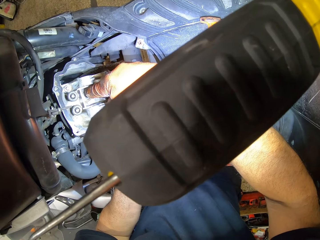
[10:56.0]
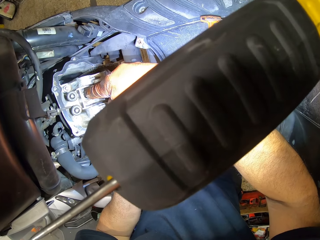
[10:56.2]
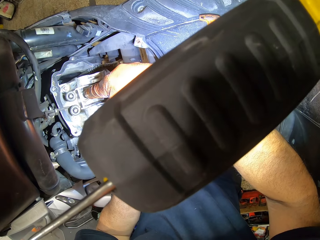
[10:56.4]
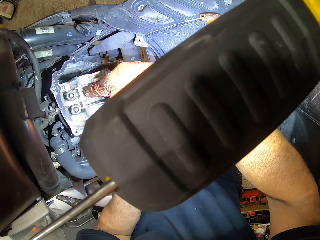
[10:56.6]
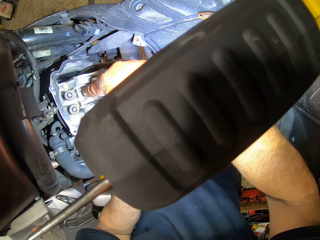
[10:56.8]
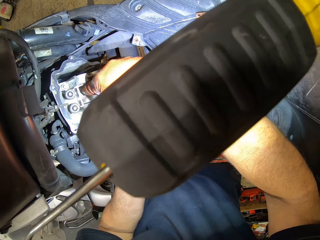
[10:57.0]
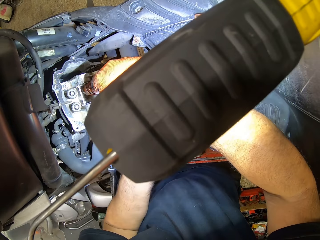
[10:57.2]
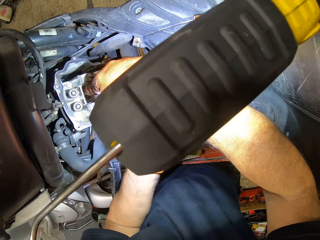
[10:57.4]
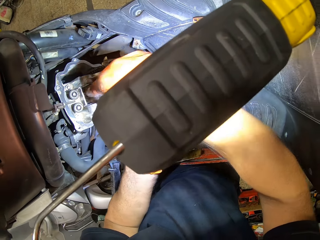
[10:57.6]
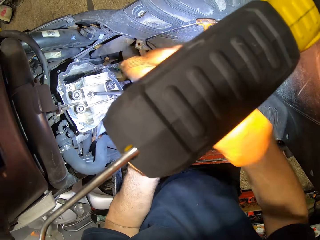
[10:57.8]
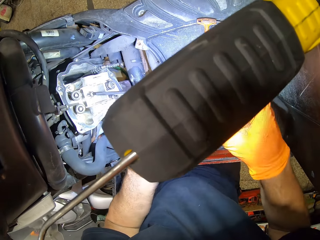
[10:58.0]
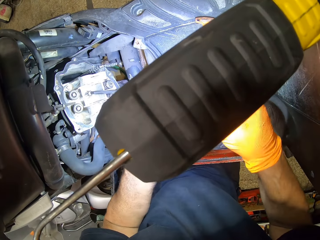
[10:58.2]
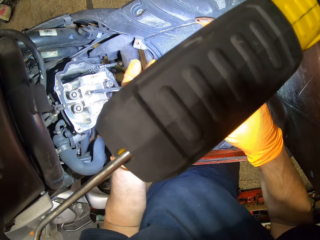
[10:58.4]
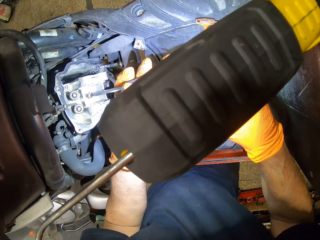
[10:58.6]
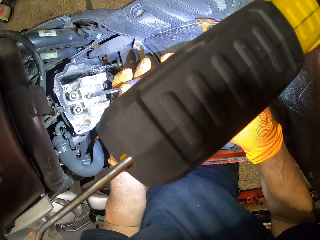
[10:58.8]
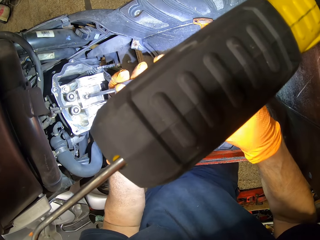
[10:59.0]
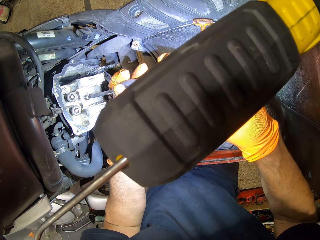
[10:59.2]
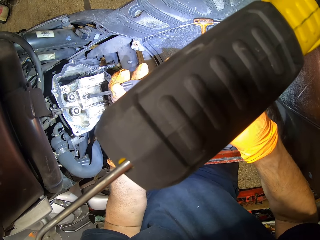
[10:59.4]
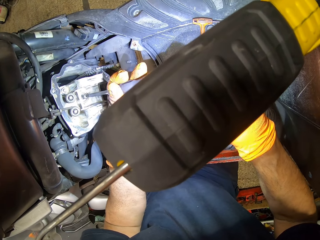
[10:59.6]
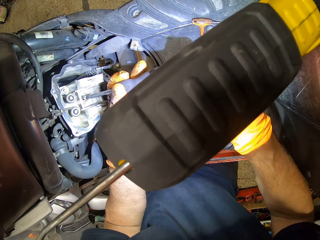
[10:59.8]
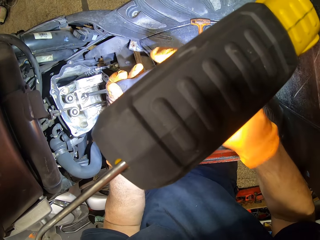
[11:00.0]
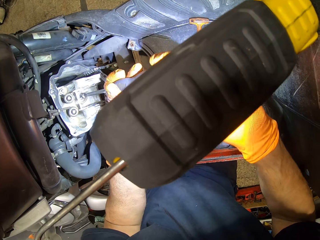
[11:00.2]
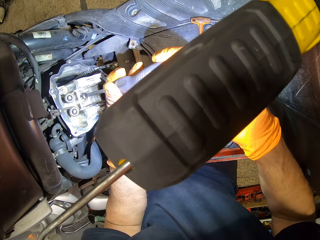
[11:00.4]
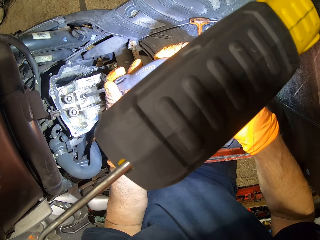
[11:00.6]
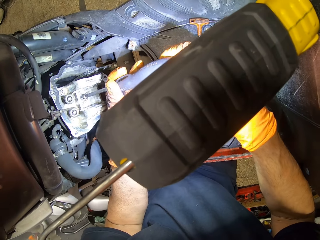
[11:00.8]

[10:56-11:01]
The camera wearer puts his gloved right hand finger in the engine block.

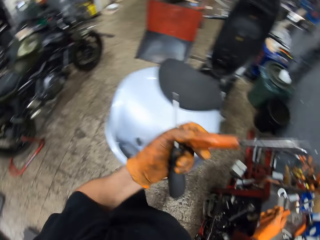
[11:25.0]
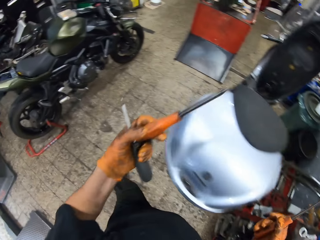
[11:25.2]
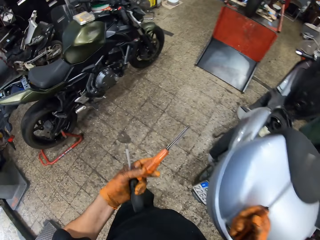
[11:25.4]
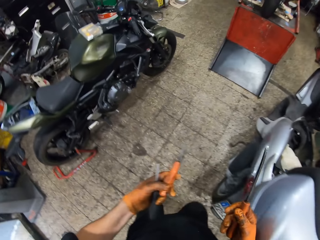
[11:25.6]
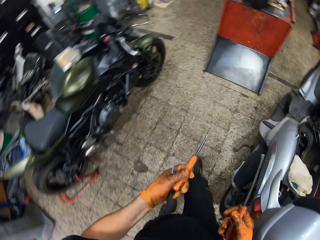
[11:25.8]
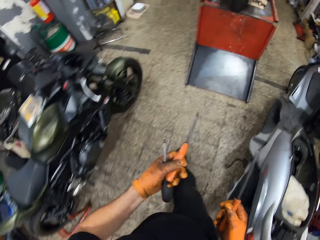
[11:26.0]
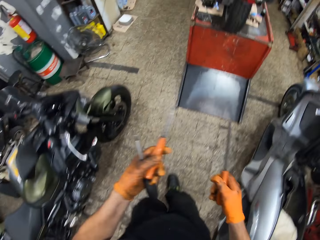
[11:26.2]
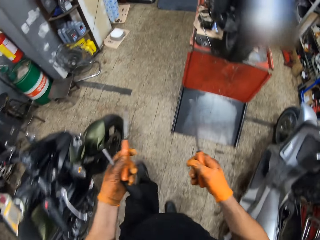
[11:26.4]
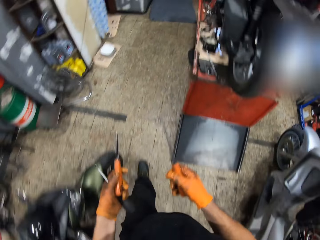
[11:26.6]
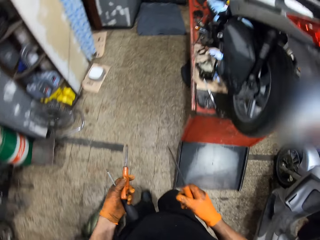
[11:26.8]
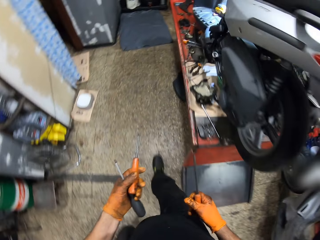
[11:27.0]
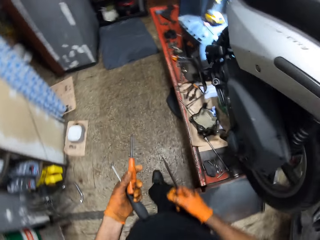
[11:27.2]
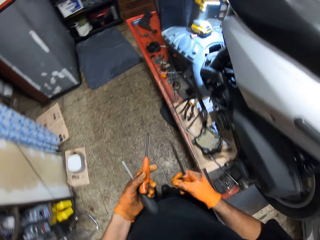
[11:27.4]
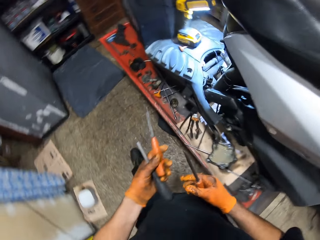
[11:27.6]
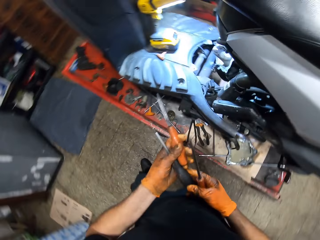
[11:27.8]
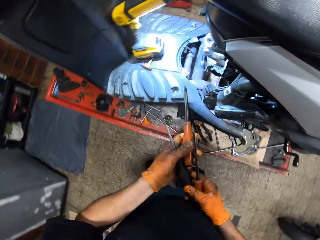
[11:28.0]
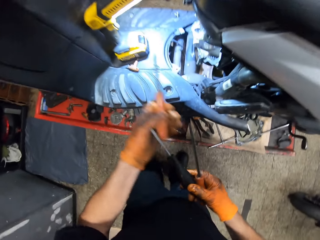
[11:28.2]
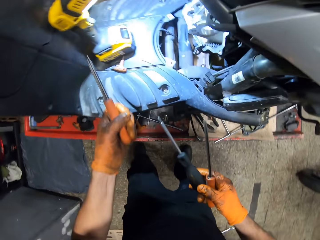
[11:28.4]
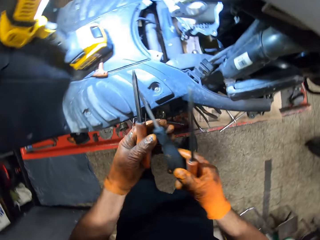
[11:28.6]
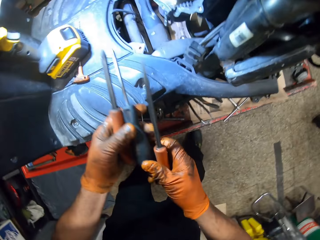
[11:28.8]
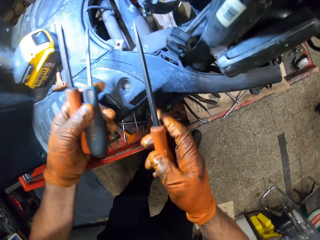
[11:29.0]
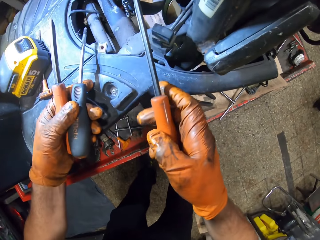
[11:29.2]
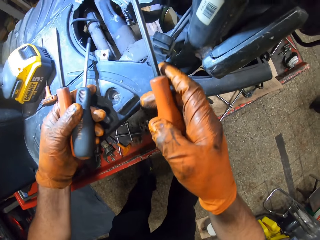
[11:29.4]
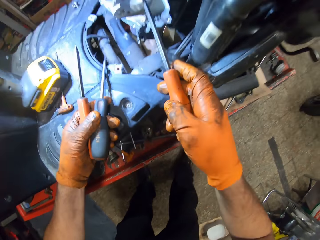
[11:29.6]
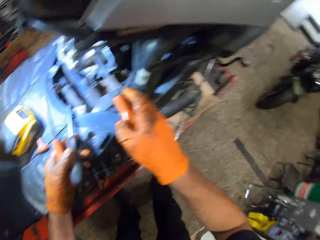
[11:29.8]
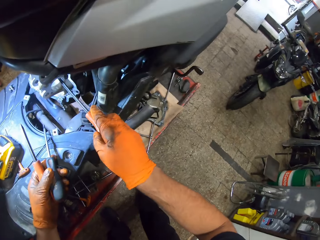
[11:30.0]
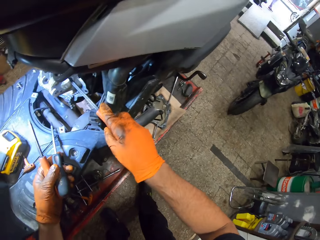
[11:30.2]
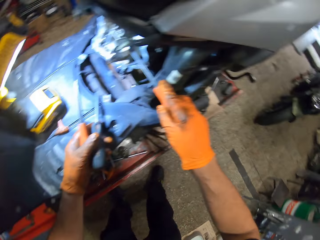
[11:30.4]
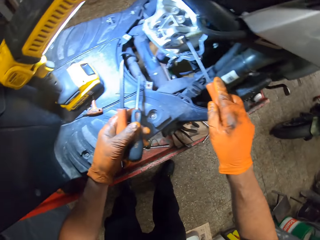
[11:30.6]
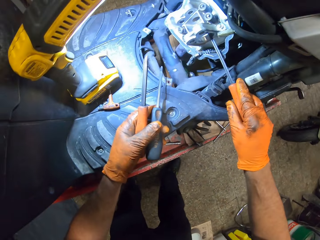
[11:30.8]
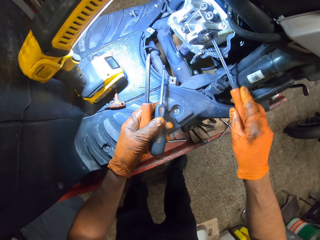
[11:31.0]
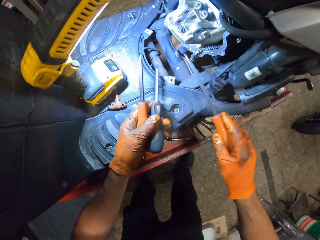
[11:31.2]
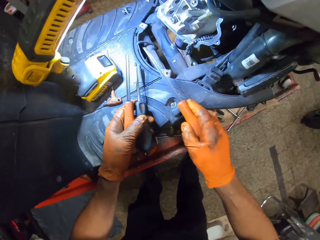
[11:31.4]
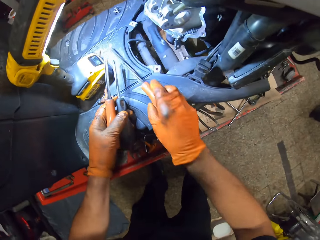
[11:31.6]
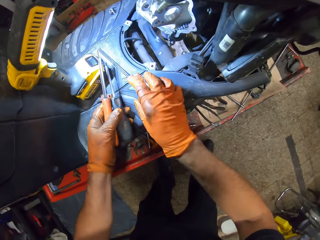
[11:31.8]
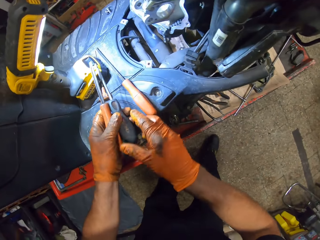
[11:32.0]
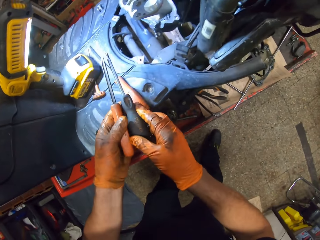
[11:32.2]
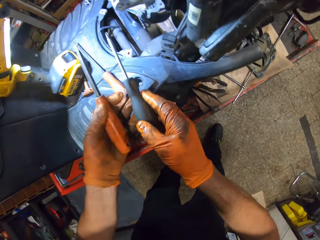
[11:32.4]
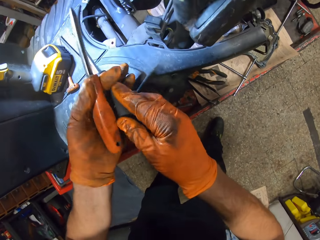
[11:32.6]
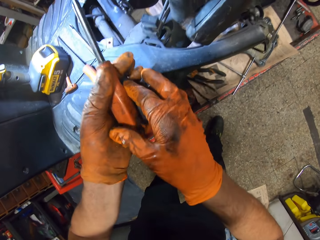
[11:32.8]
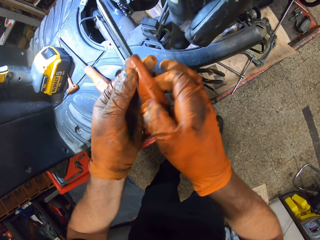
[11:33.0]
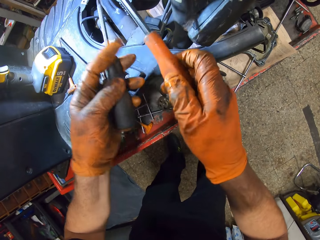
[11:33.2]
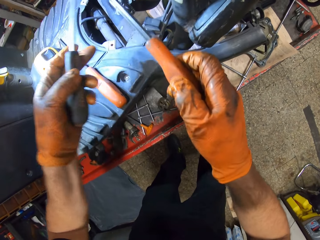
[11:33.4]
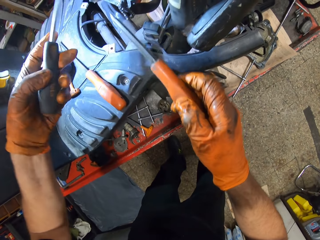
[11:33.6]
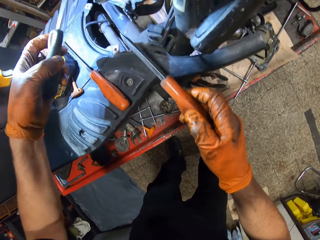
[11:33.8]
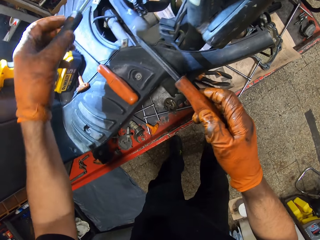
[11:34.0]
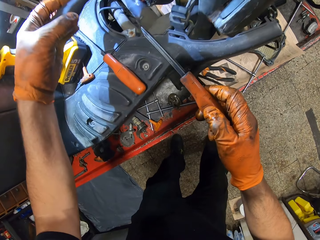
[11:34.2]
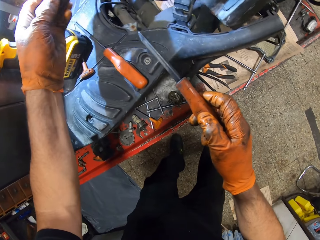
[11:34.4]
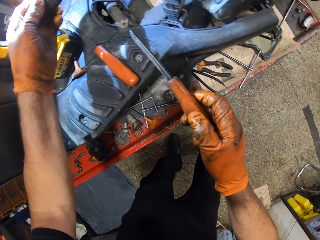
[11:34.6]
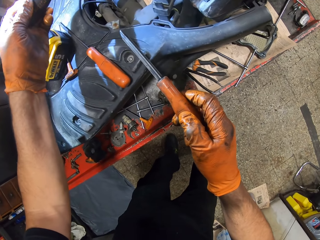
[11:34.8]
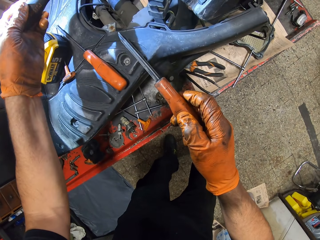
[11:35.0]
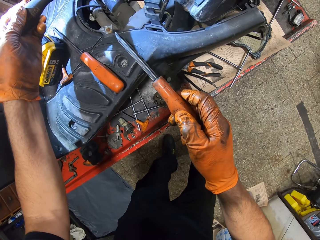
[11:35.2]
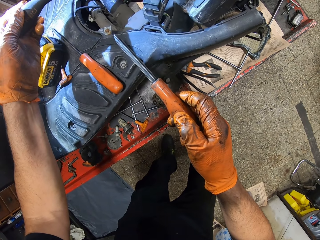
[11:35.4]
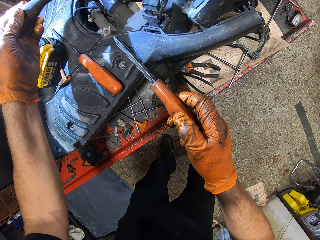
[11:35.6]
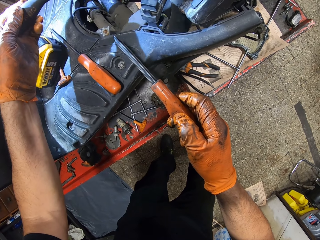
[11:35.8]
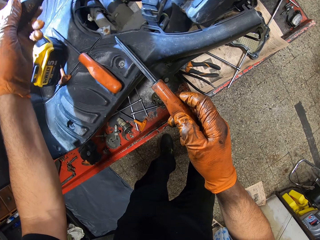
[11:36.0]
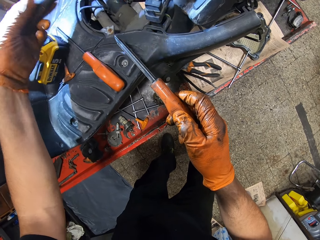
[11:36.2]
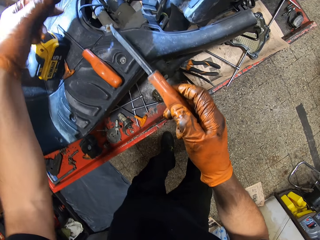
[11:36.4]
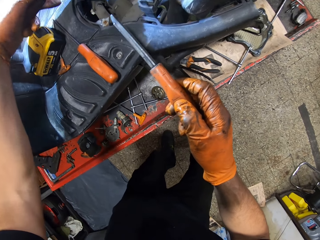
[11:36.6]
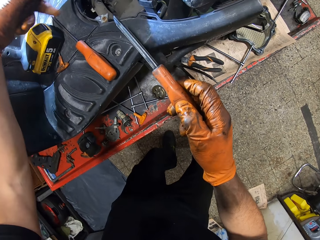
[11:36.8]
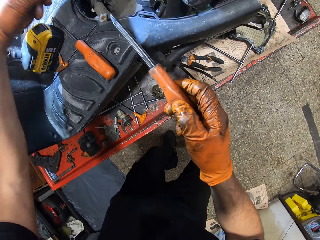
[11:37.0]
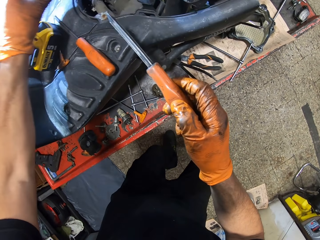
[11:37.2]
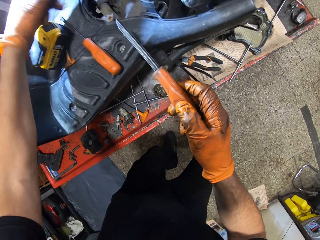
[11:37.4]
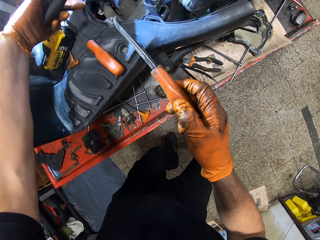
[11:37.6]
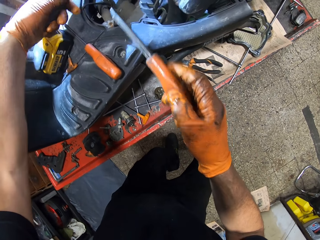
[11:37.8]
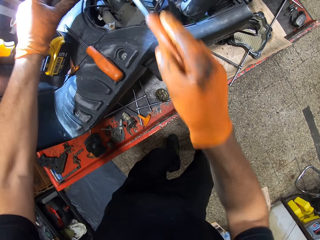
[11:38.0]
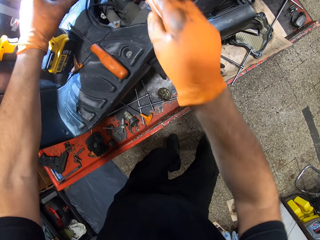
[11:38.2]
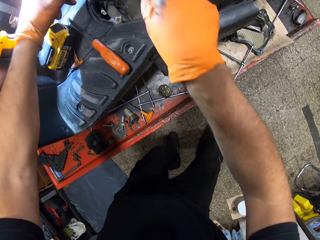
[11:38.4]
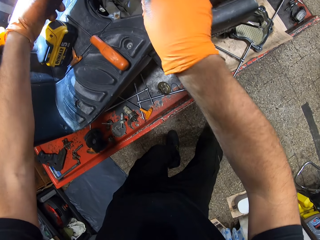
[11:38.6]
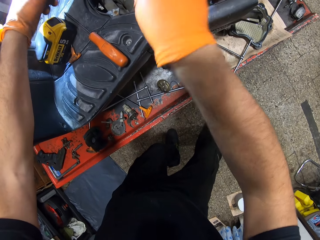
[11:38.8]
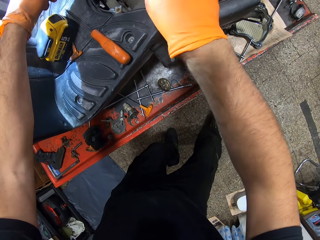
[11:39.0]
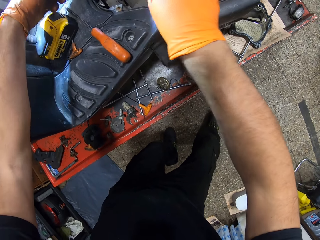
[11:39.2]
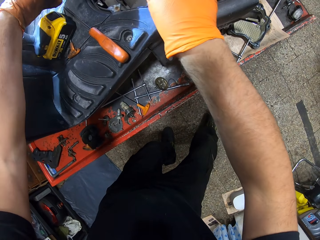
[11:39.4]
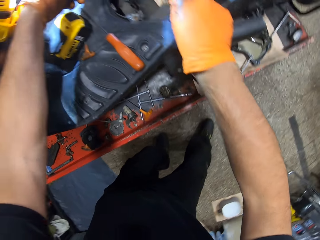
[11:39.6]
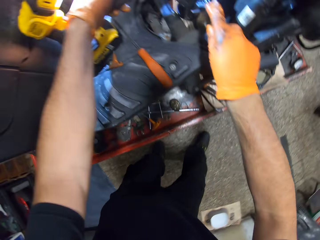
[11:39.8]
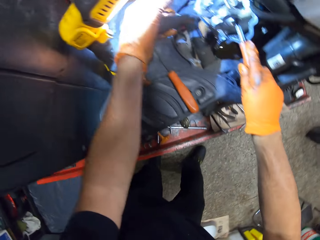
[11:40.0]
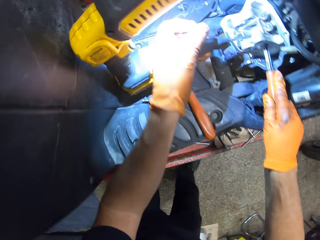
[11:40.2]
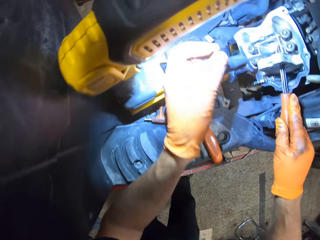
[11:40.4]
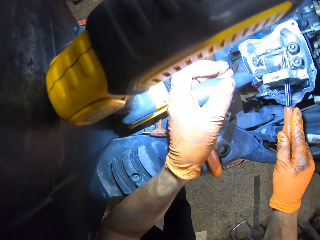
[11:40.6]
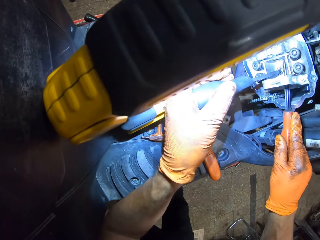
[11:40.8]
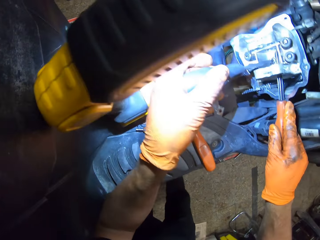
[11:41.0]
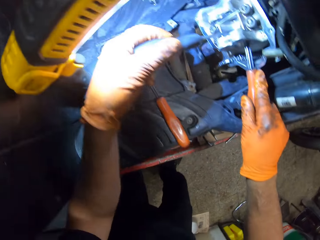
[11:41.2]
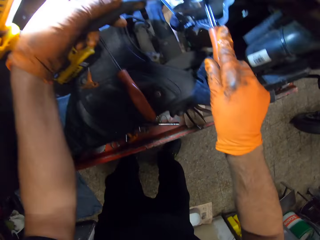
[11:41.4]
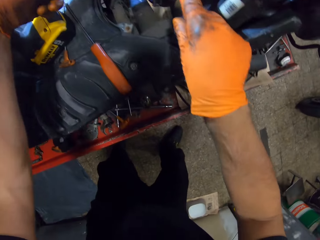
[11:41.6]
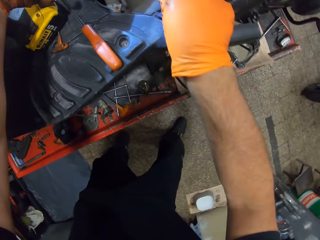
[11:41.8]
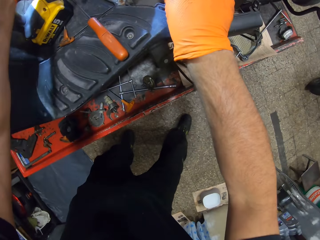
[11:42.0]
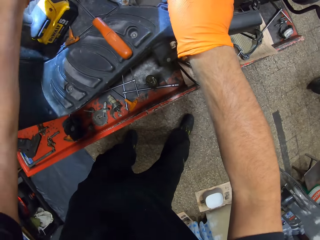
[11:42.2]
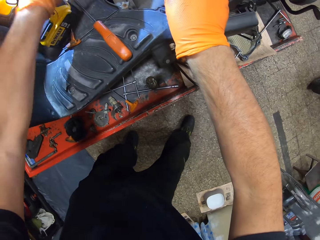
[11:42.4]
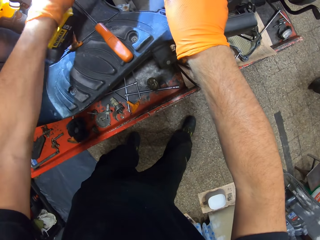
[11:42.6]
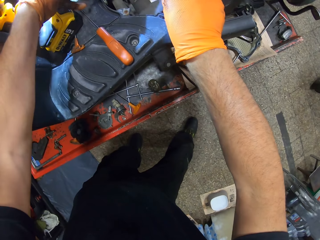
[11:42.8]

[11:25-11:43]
The camera wearer walks around the room. He transfers the screw from his gloved left hand to his gloved right hand. He inserts the screwdriver in the engine block with his gloved right hand. He drops the screwdriver on the motorcycle. He swaps the screwdrivers in both gloved hands. He fixes the screwdriver on the engine. He drives the nut with the screwdriver. He inserts the screwdrivers in both gloved hands in the engine block.
